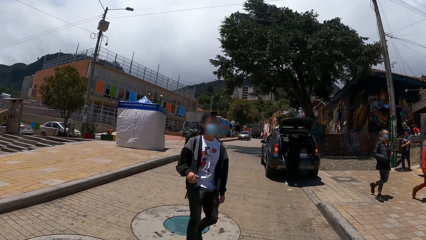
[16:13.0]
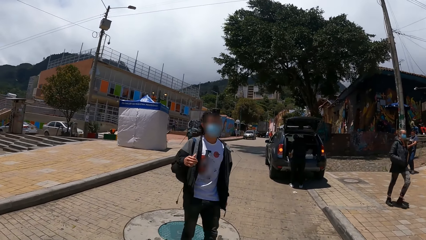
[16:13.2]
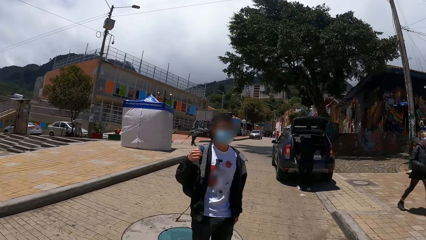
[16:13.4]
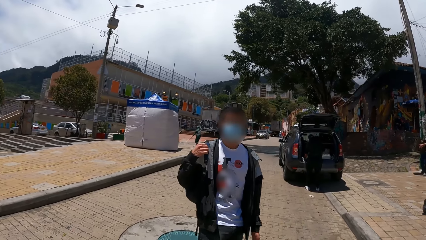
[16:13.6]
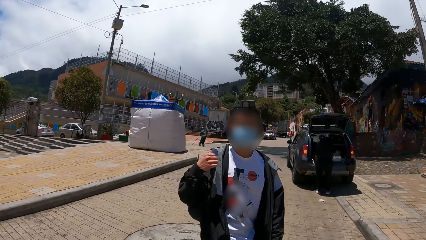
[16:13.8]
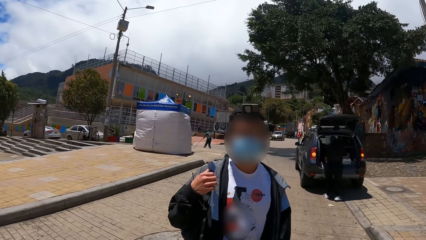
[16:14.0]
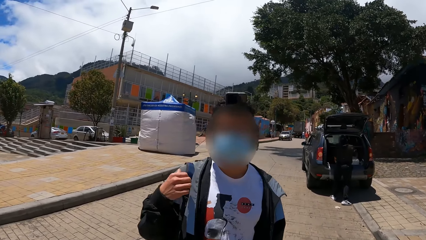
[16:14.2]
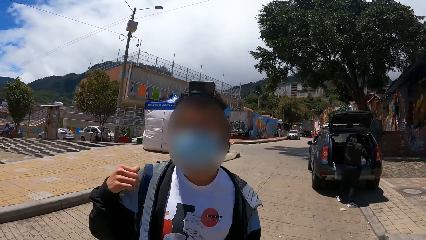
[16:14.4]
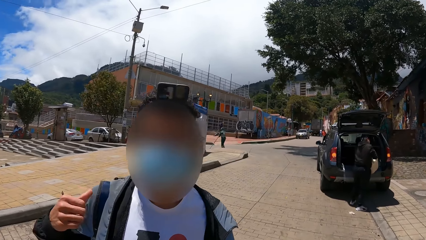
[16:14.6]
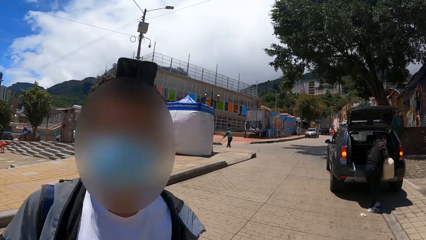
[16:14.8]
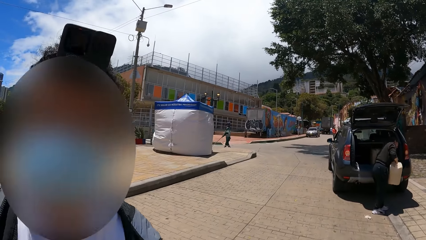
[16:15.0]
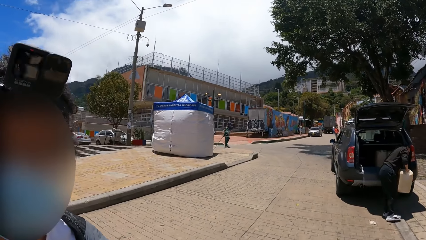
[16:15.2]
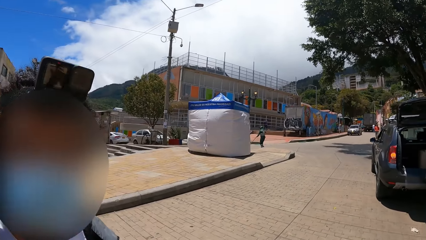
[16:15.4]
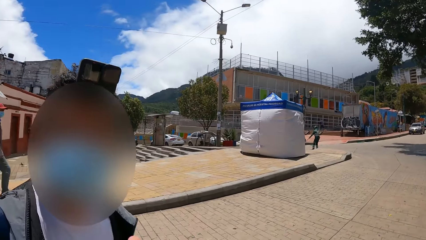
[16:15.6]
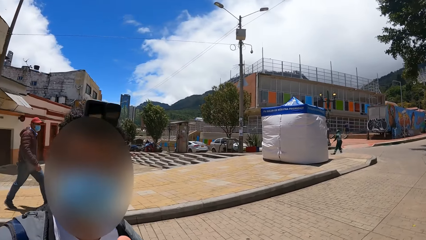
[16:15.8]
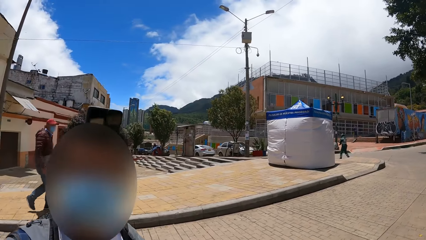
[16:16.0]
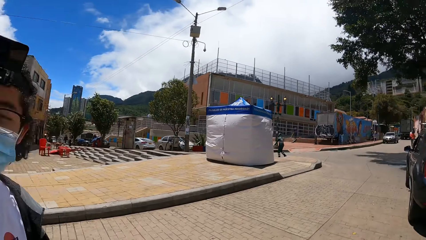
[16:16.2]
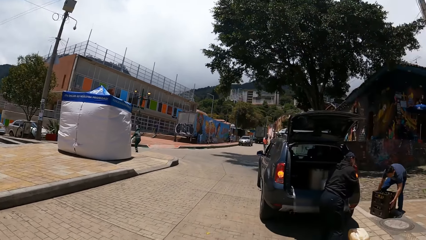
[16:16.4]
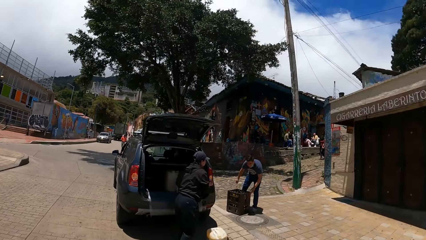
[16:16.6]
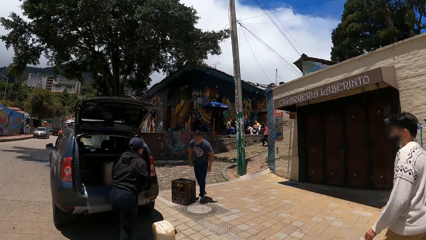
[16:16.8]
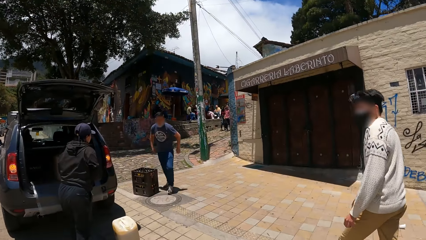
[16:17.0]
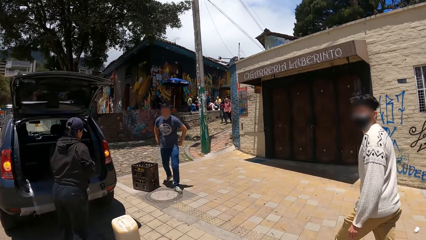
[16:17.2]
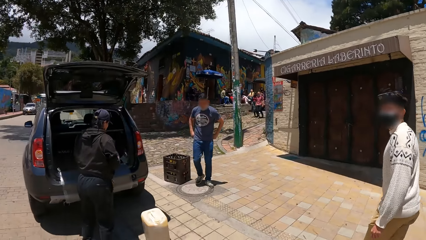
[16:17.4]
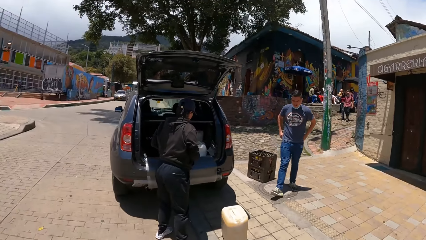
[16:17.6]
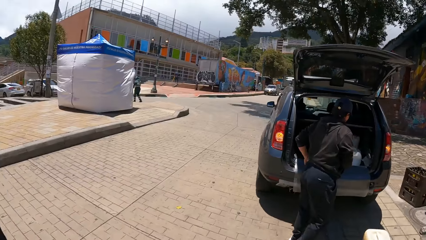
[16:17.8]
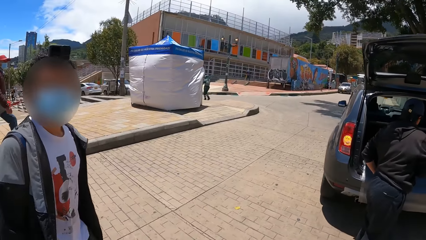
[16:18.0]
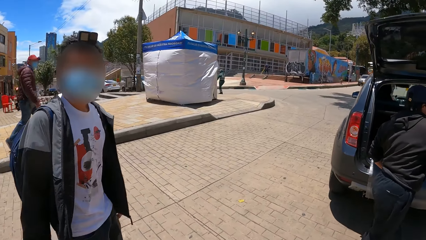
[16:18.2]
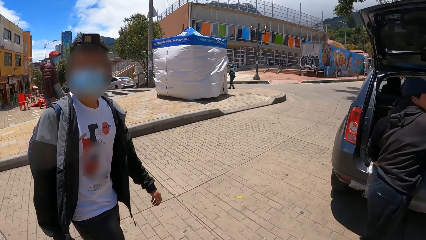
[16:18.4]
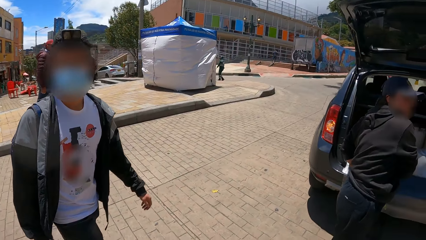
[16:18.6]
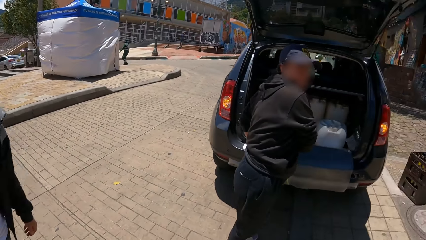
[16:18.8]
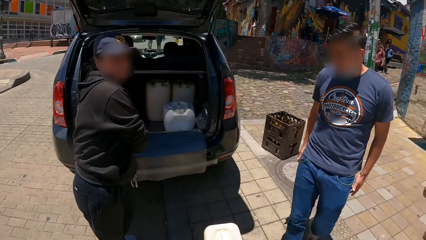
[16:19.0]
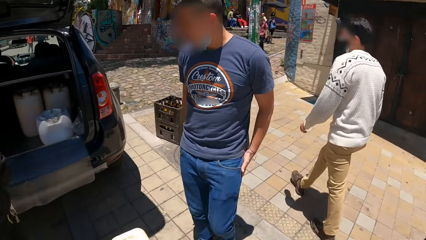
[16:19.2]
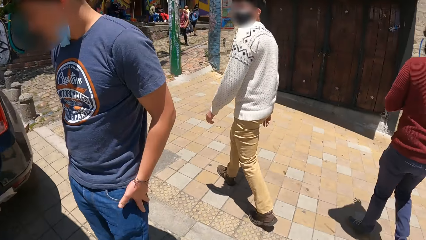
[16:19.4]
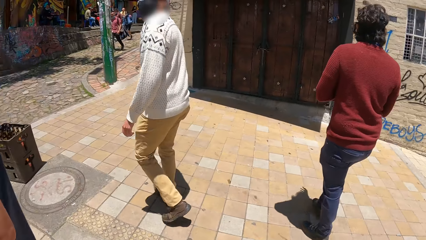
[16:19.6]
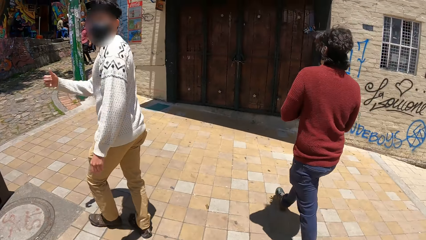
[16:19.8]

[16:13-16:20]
A man interacts with the camera wearer.

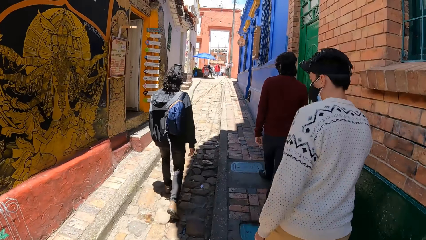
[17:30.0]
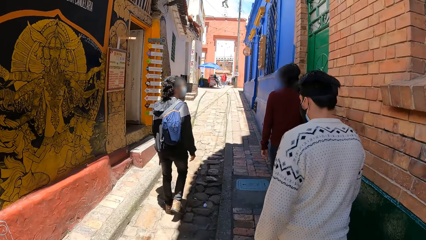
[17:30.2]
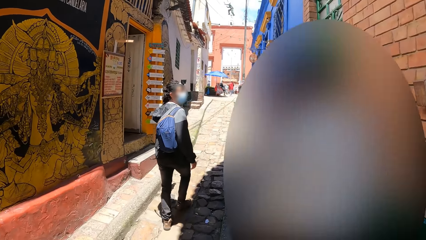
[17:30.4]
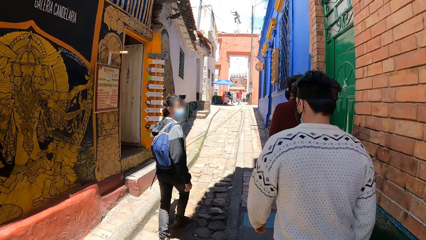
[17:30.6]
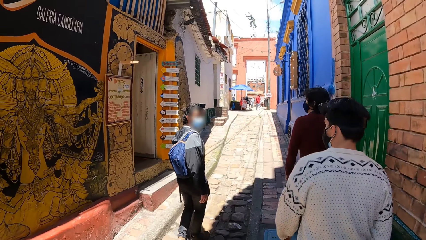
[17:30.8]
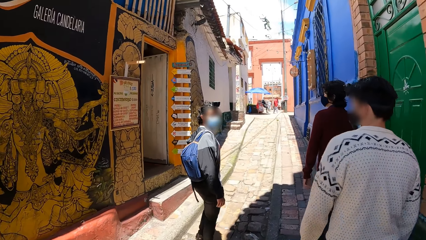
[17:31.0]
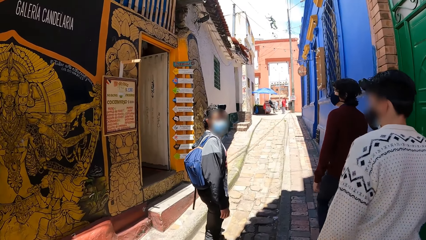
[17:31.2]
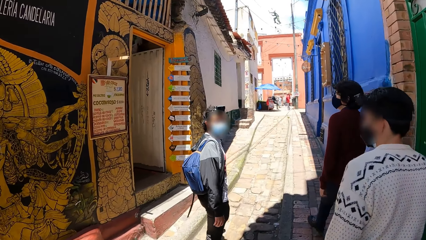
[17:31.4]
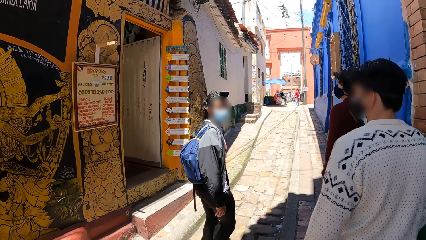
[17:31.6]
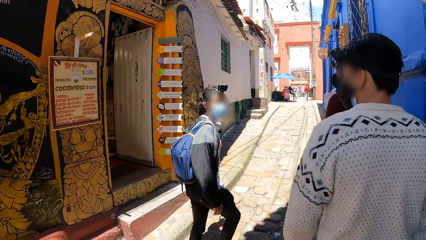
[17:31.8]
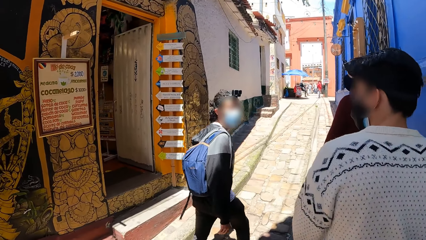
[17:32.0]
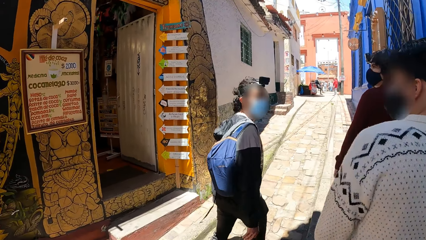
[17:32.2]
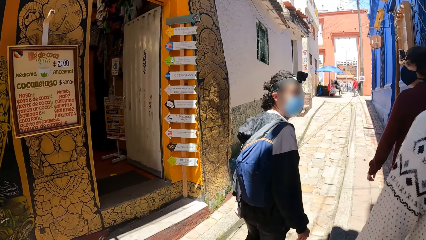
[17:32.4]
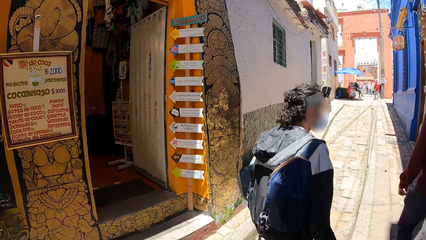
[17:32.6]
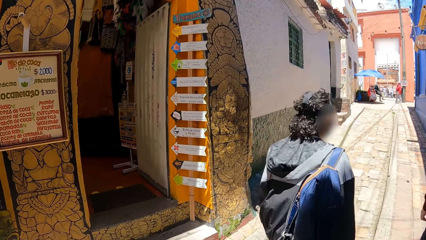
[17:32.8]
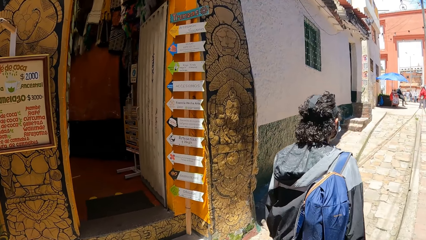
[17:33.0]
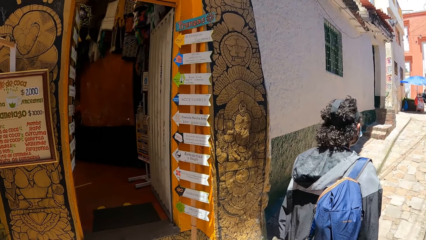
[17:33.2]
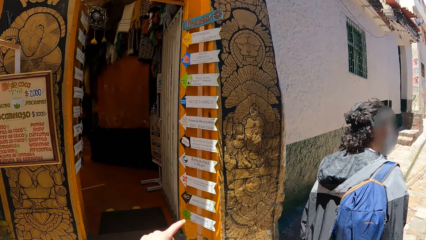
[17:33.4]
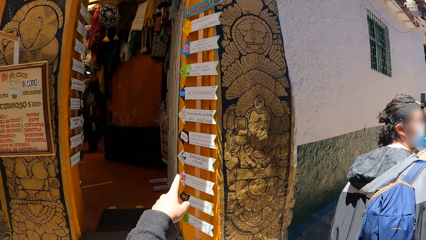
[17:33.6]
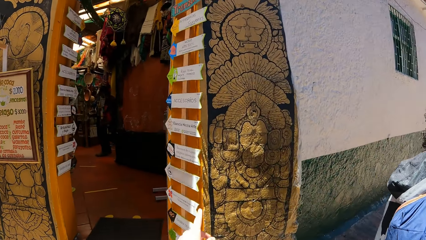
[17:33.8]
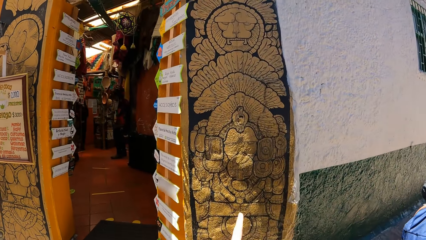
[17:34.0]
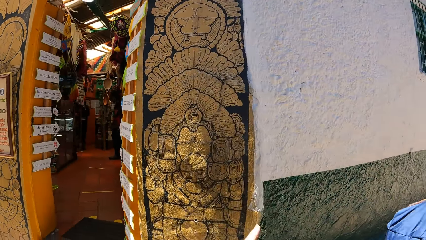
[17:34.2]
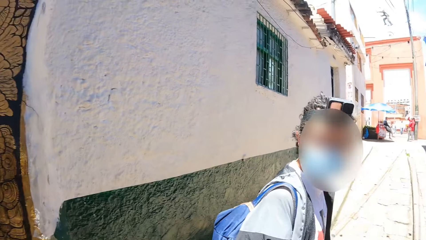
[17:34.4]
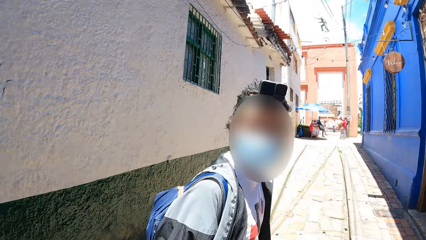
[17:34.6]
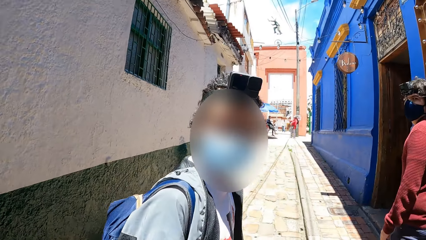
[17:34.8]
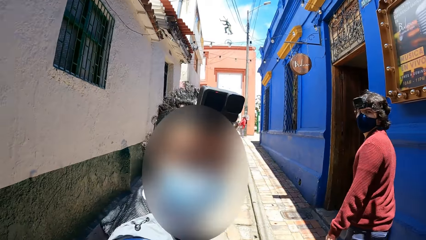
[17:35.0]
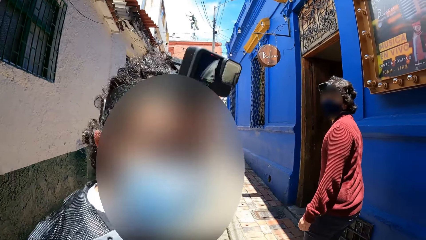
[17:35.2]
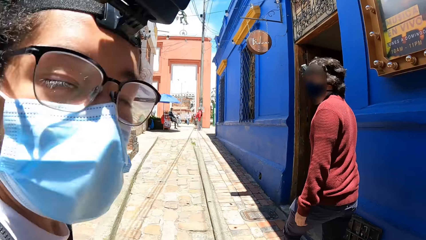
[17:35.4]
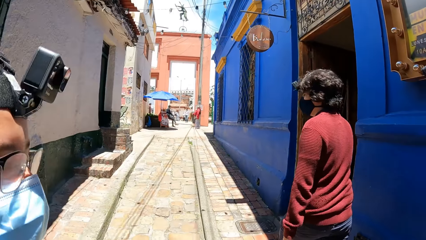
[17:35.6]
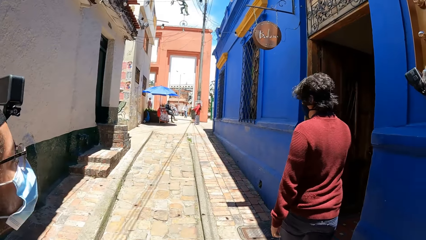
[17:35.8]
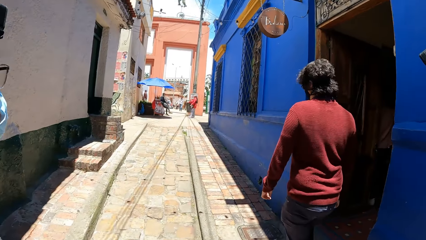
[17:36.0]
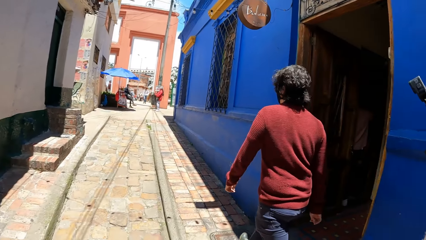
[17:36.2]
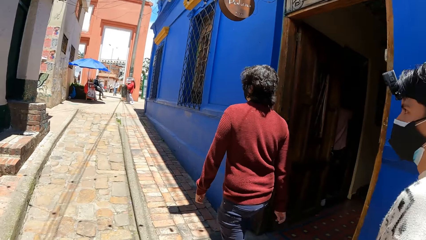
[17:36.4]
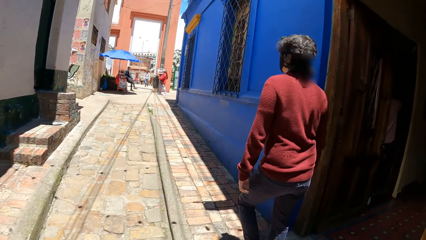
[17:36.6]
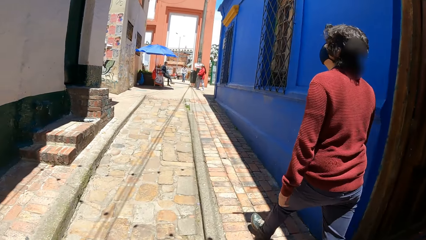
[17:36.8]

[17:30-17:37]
The camera wearer interacts with the group of people.

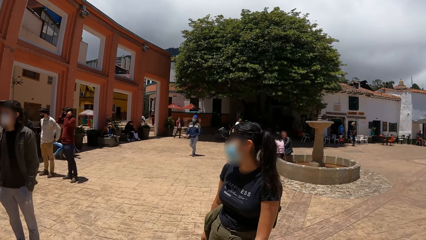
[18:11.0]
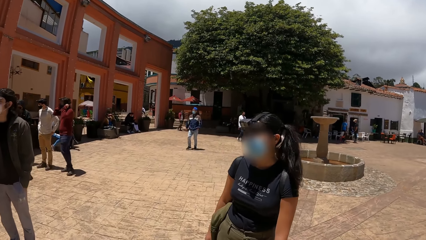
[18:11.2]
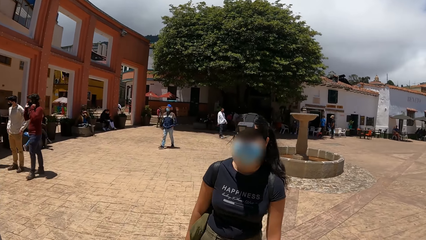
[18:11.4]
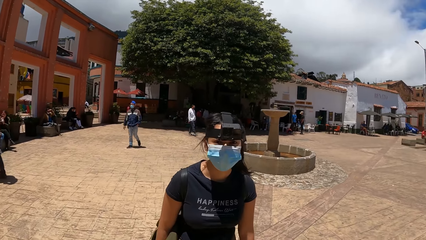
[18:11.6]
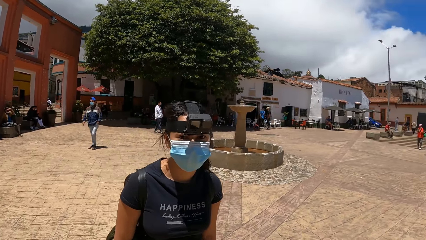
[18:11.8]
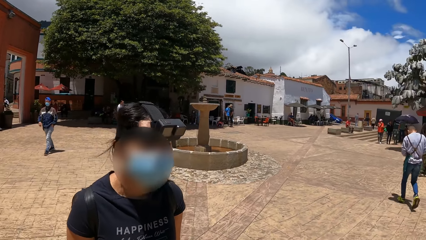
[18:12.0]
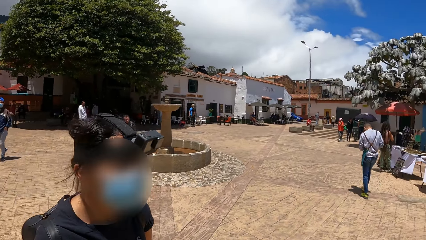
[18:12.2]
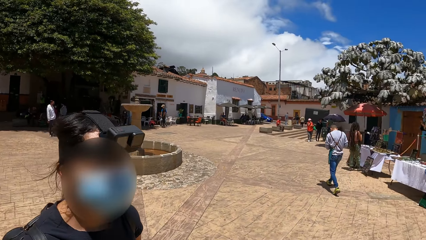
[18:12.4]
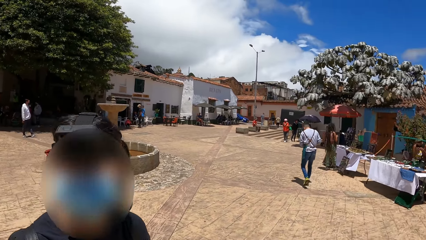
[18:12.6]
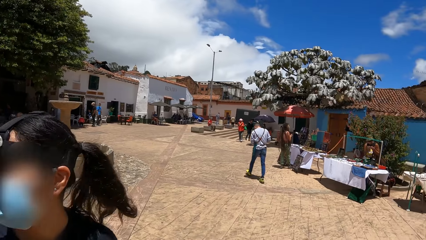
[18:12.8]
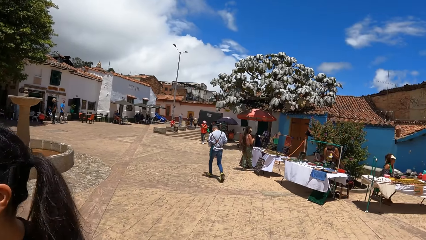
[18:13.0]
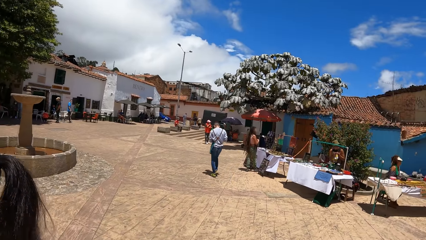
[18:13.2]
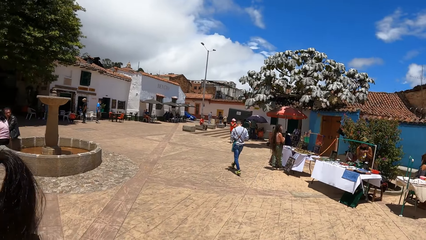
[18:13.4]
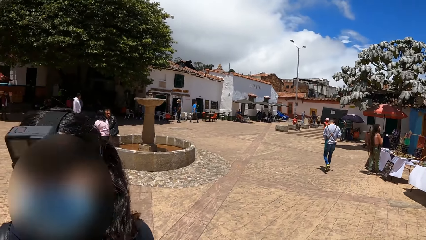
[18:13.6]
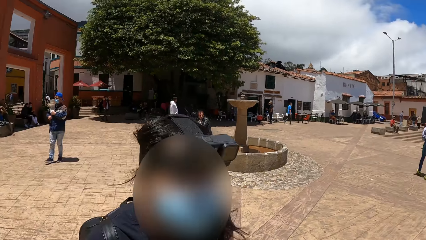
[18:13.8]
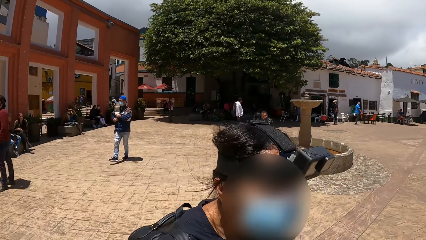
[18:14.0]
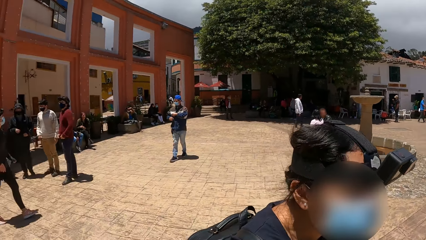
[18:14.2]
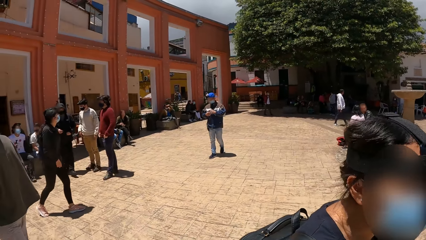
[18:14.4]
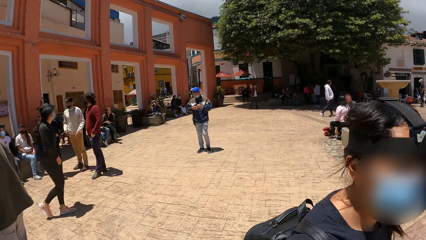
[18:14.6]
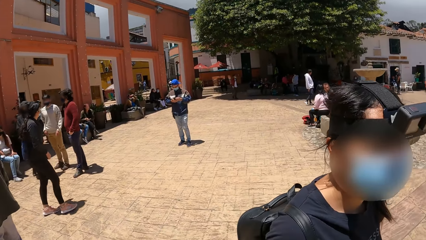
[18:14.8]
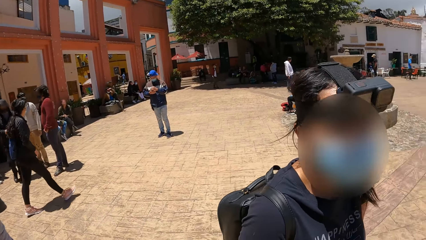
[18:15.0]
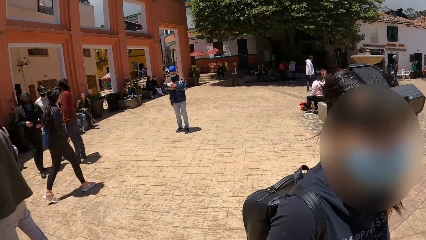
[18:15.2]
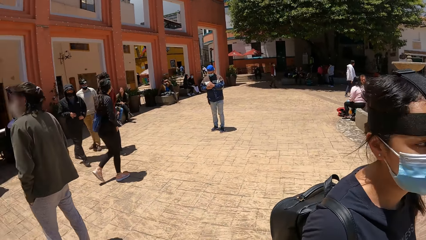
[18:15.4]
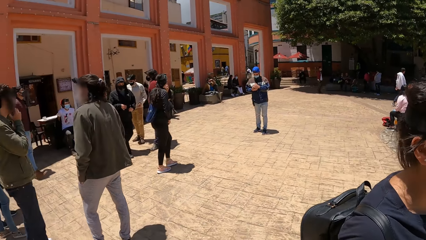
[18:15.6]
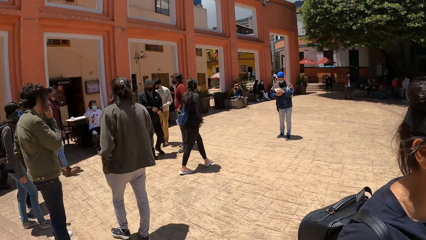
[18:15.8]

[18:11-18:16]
A woman interacts with the camera wearer.
